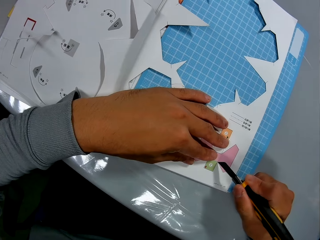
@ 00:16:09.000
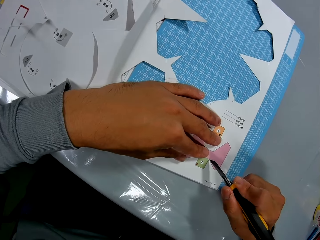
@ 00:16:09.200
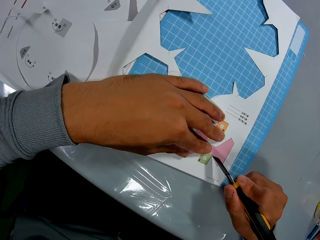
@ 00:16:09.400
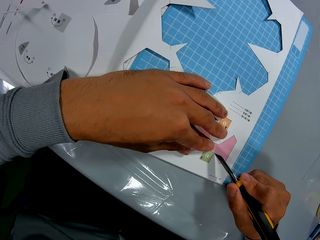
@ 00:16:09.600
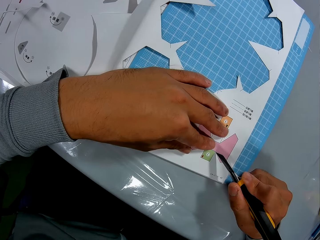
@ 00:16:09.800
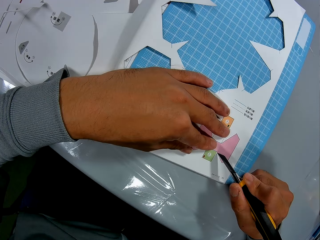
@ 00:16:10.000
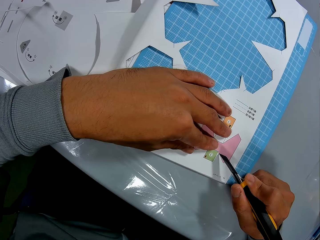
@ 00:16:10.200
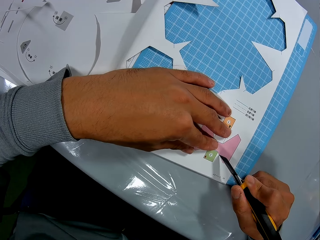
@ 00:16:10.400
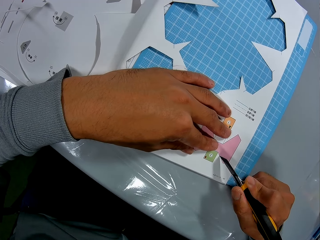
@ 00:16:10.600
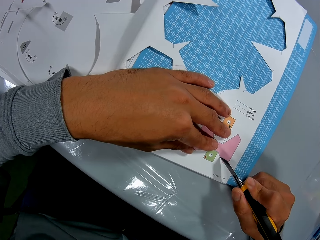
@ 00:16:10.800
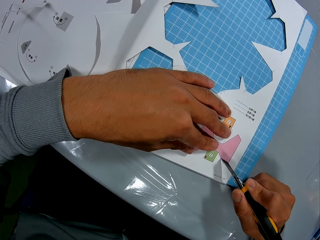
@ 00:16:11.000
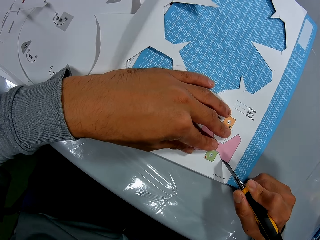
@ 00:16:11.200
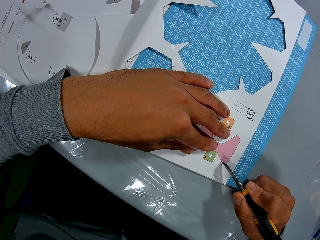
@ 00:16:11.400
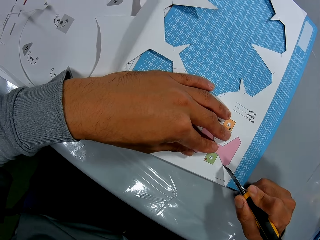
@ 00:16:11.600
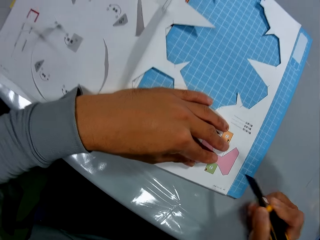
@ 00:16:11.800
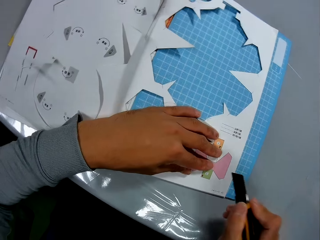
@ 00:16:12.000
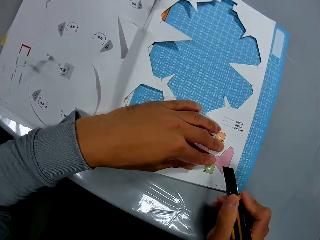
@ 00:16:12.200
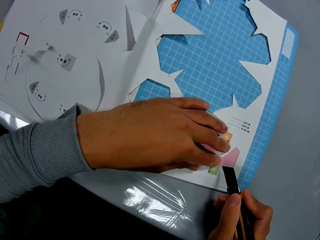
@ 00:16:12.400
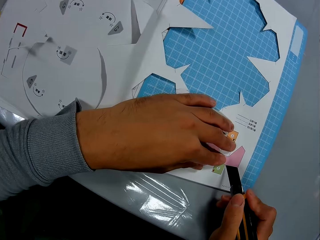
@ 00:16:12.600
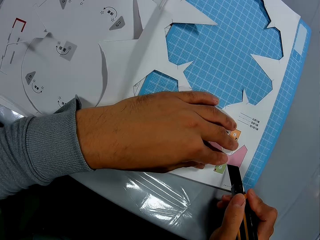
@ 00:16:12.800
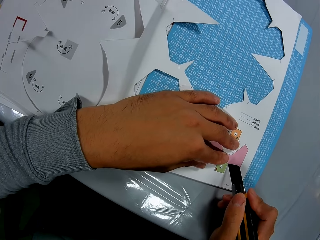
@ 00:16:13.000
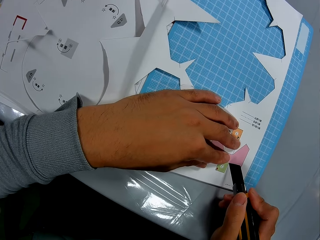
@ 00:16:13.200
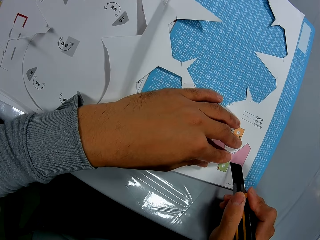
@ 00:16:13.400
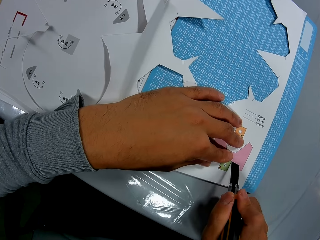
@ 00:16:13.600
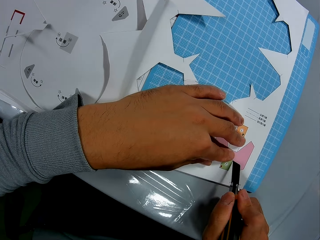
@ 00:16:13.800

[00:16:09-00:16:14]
The camera wearer cuts out a cut-out art.

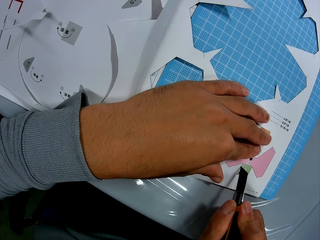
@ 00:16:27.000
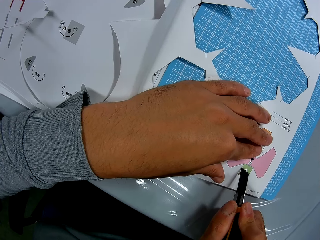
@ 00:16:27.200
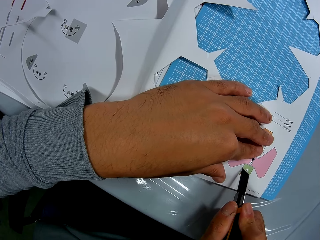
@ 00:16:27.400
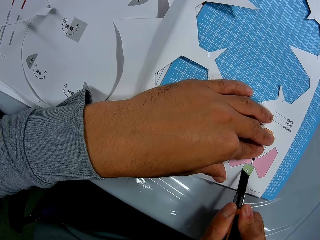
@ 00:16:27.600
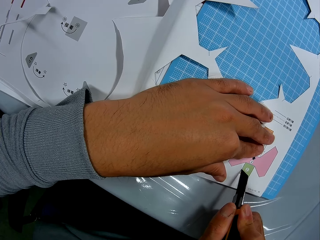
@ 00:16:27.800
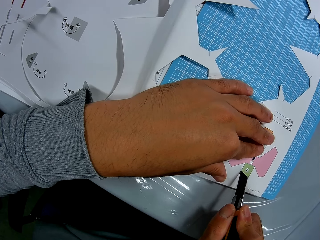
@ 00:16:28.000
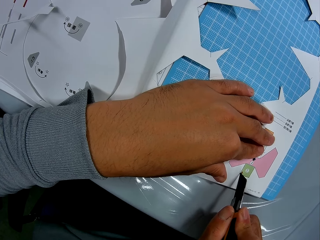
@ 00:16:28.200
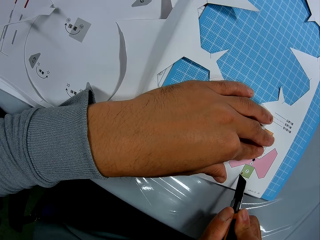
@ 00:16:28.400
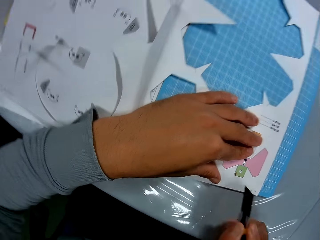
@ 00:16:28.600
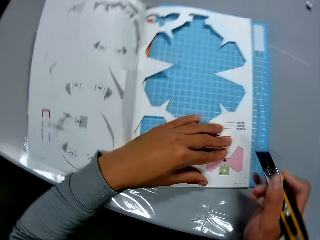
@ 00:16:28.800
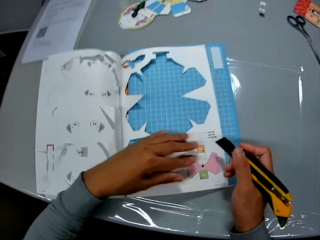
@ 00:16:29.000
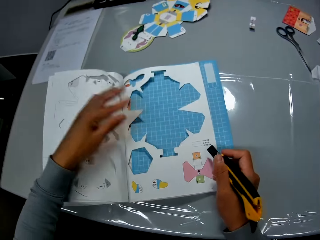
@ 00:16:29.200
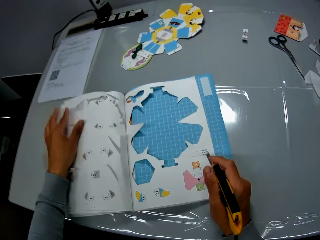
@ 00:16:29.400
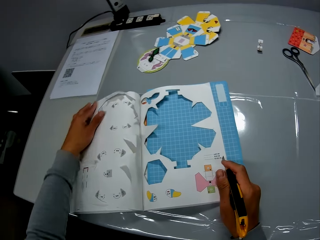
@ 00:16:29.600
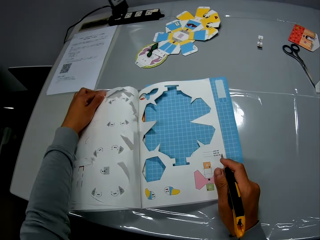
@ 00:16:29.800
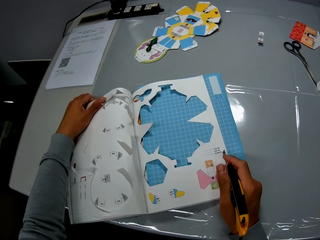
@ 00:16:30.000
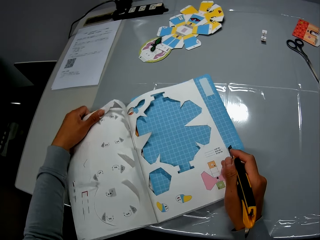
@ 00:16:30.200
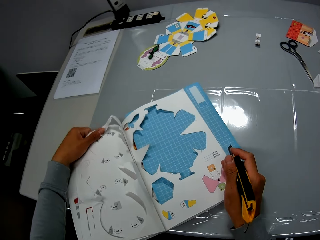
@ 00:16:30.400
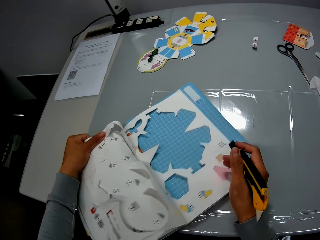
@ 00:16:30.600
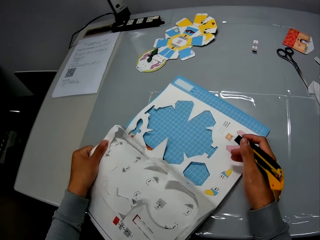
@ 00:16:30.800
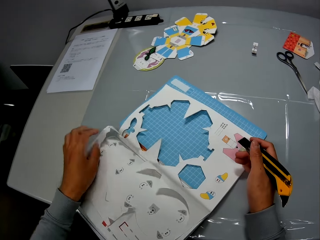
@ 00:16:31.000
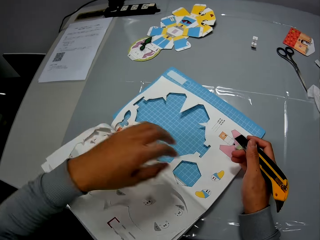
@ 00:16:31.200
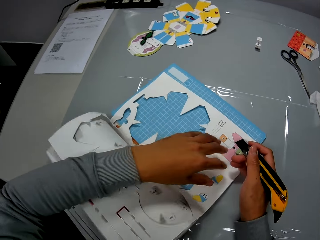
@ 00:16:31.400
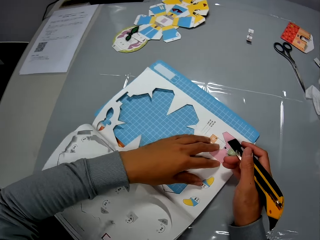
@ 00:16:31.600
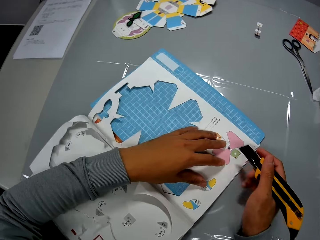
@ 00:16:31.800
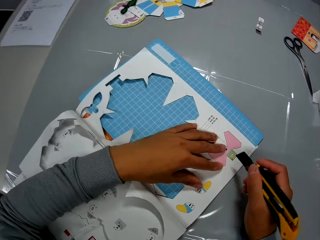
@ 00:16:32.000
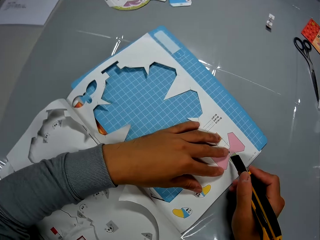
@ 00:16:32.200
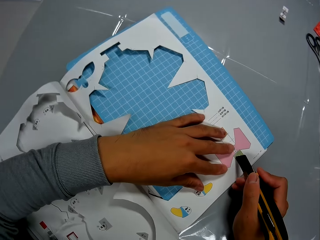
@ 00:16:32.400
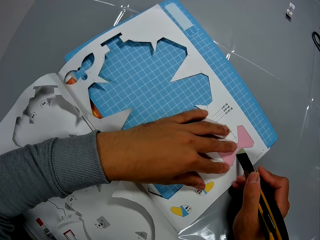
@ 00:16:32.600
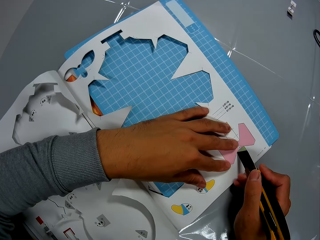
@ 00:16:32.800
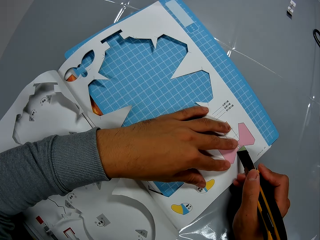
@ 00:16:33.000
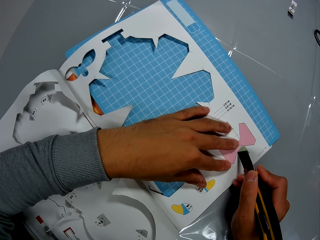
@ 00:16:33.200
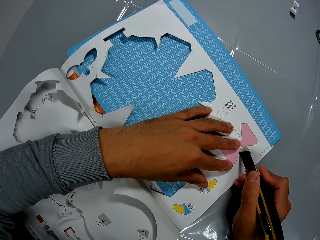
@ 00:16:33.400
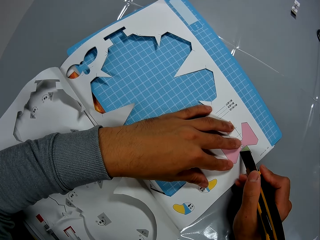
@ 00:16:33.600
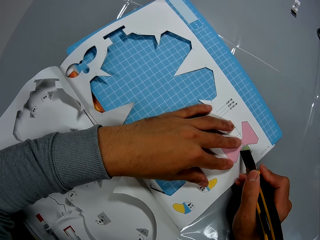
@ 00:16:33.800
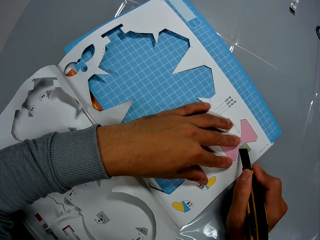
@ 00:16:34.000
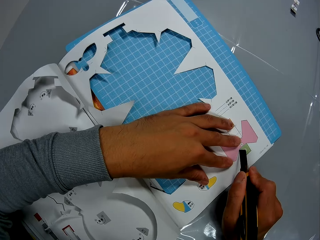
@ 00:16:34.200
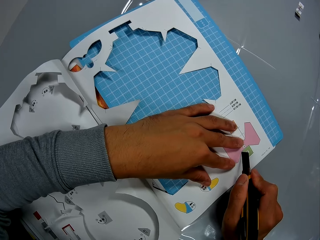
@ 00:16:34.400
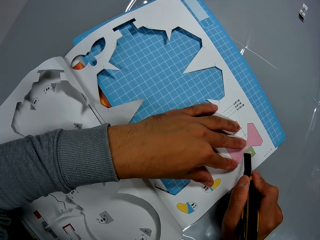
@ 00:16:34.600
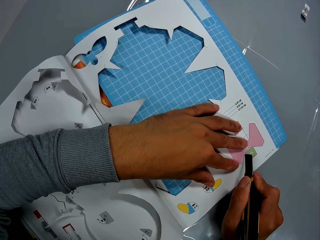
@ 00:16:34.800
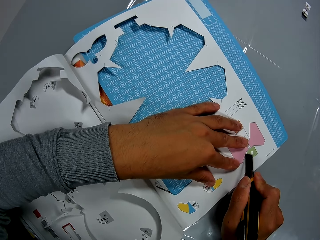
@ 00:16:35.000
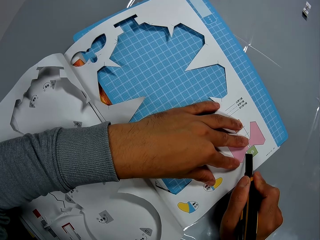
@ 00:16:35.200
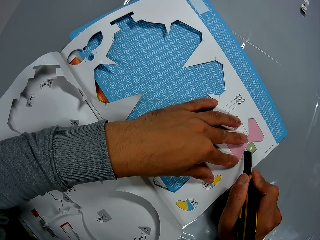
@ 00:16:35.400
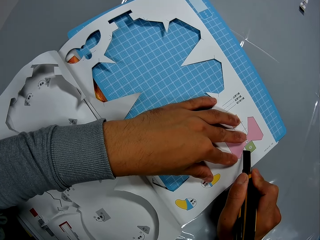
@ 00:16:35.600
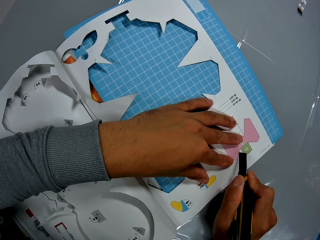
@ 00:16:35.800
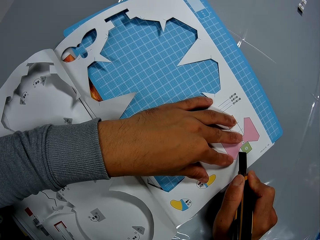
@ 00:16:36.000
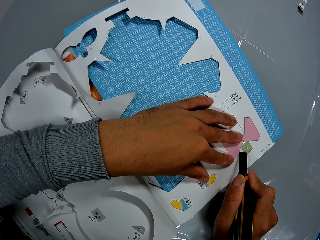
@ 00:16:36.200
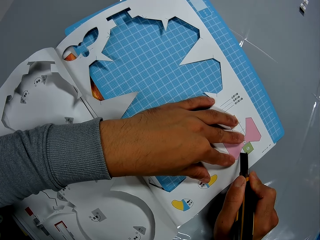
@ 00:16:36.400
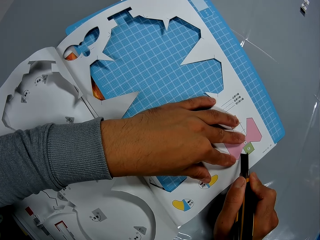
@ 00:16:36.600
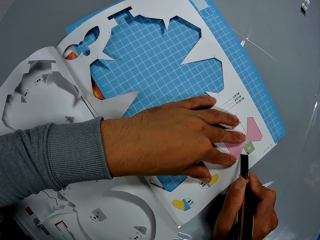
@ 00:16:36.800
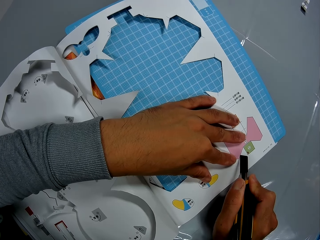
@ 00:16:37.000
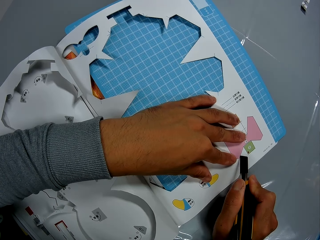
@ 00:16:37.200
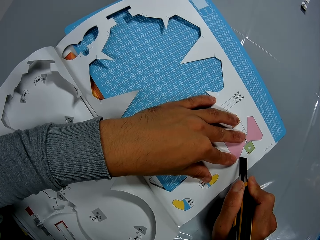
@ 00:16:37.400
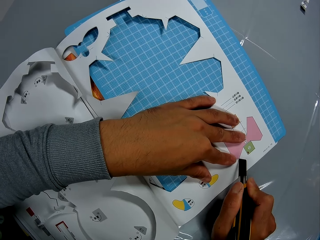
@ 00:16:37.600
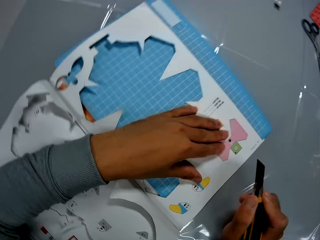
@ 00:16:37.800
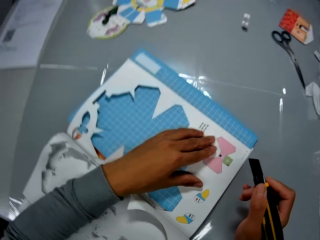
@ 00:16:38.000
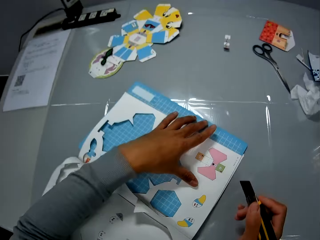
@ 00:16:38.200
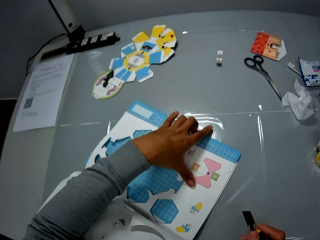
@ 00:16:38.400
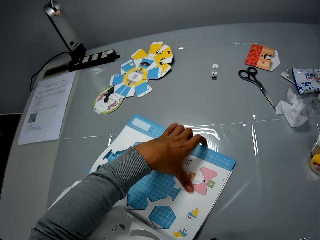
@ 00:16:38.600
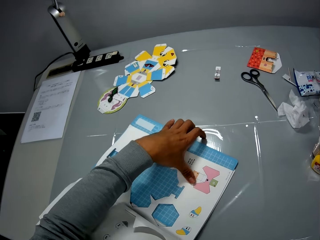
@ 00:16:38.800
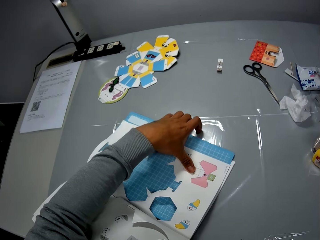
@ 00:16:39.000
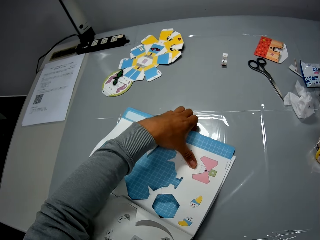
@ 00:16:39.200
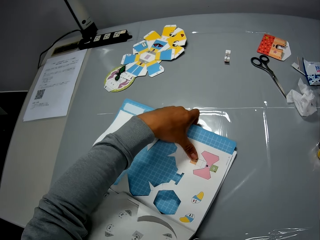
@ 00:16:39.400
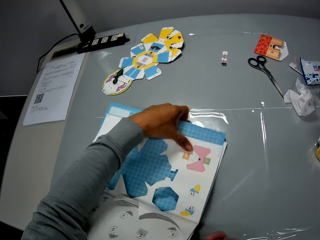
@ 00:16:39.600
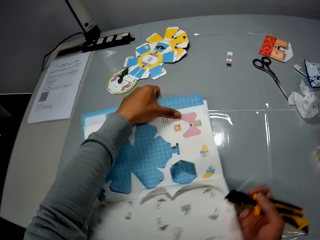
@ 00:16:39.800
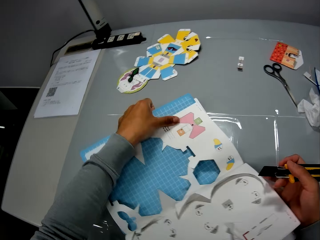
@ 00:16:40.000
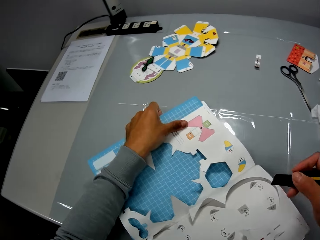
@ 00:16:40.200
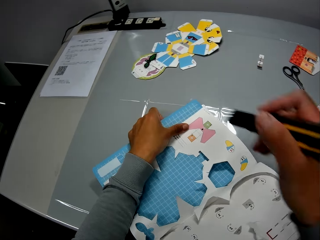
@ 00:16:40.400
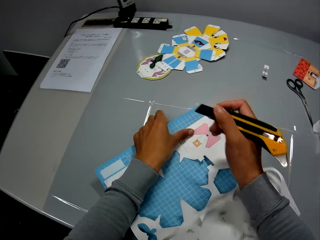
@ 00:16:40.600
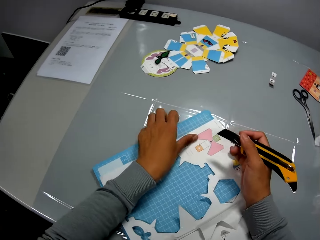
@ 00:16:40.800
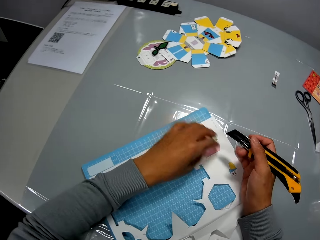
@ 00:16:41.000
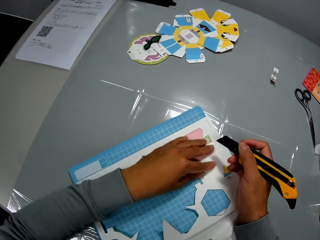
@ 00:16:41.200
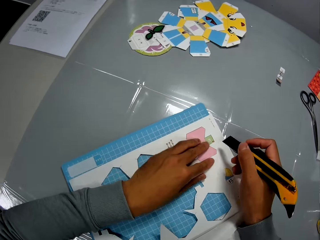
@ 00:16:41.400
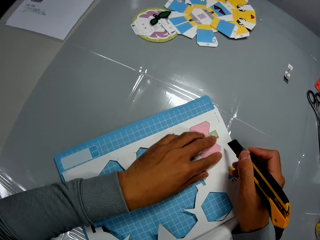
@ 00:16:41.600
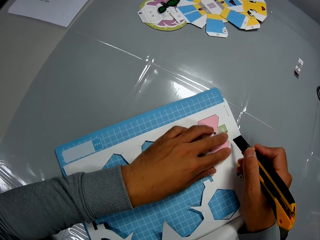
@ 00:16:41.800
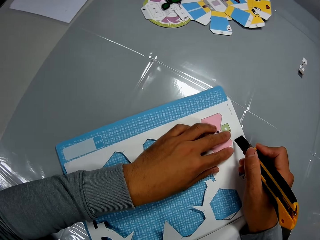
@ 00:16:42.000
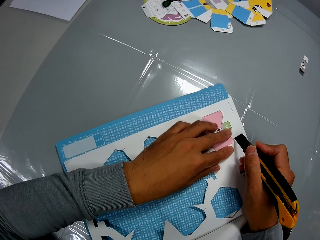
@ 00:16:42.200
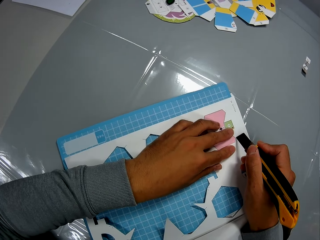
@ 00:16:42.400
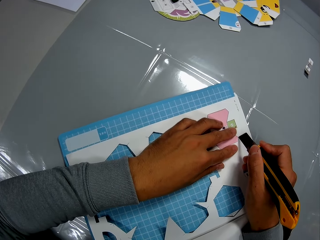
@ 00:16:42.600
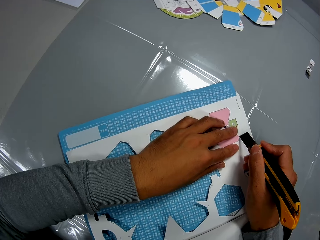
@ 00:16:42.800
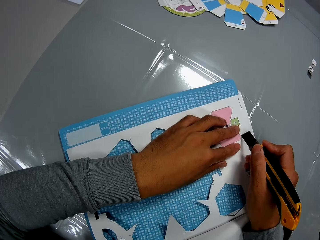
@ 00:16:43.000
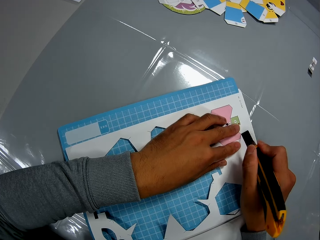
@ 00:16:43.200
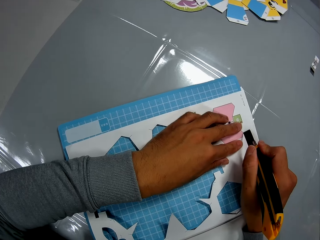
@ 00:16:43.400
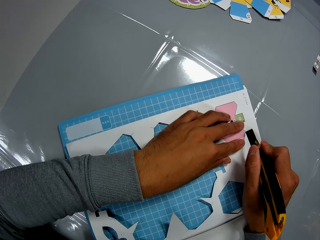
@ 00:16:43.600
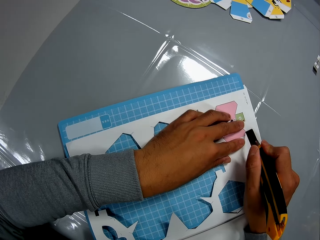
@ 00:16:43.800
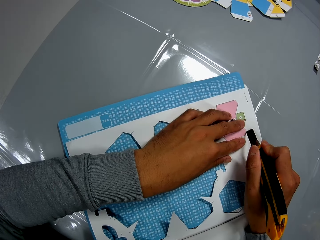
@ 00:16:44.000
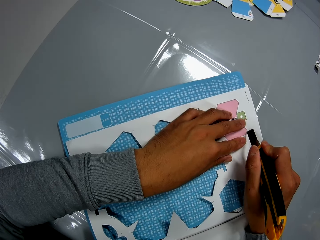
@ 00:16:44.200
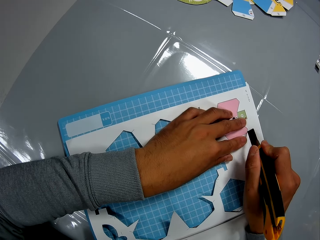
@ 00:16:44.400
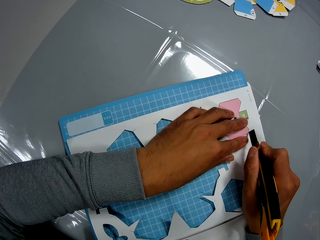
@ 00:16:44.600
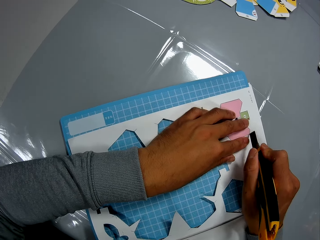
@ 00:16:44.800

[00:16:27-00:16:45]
The camera wearer adjusts the book on the table with his hands. He cuts the book on the table, with the cutter in his right hand and his left hand on the book. He adjusts the book on the table with his hands. He cuts the book on the table, with the cutter in his right hand and his left hand on the book.
